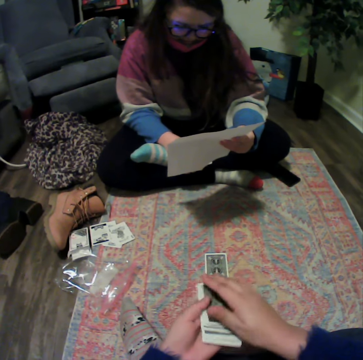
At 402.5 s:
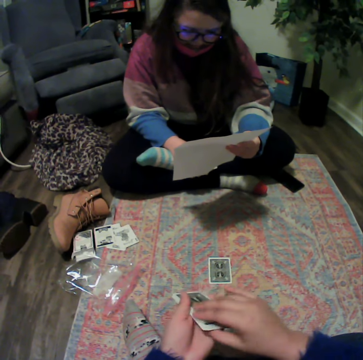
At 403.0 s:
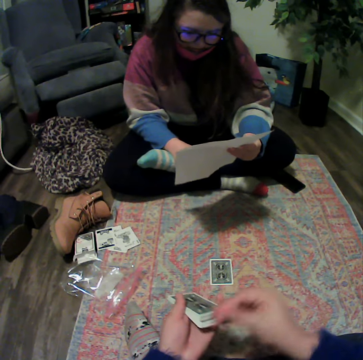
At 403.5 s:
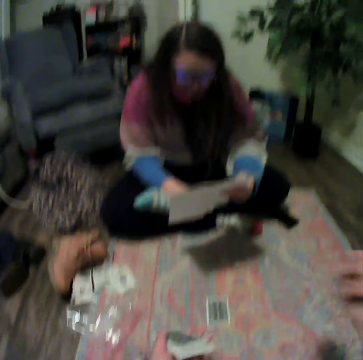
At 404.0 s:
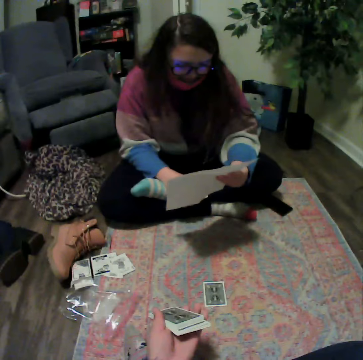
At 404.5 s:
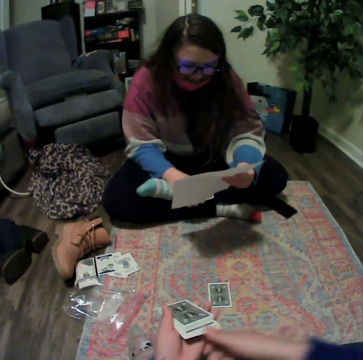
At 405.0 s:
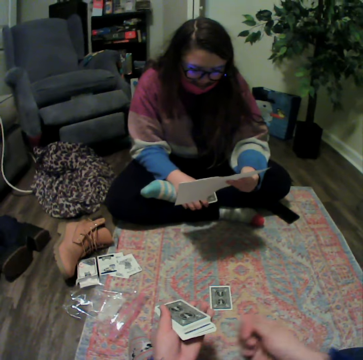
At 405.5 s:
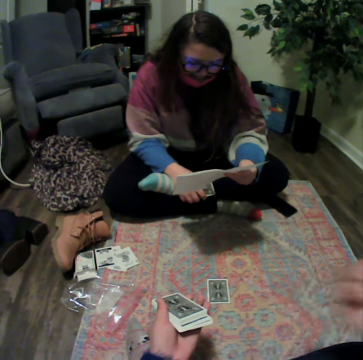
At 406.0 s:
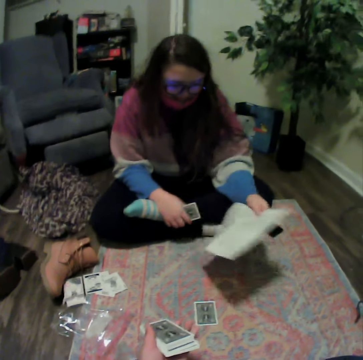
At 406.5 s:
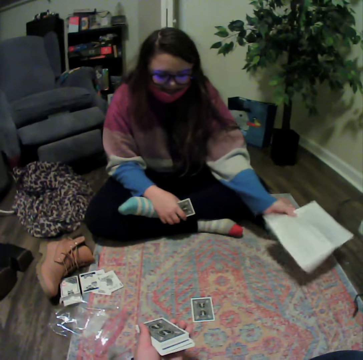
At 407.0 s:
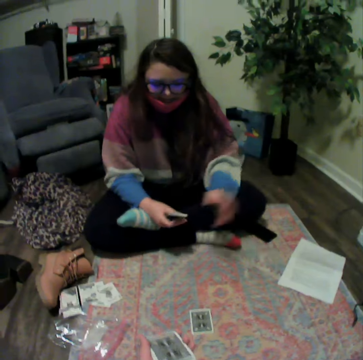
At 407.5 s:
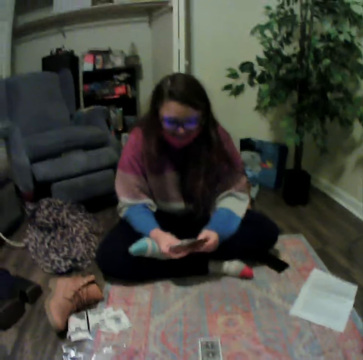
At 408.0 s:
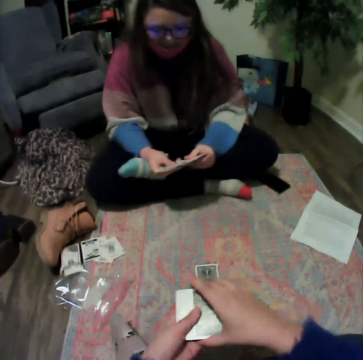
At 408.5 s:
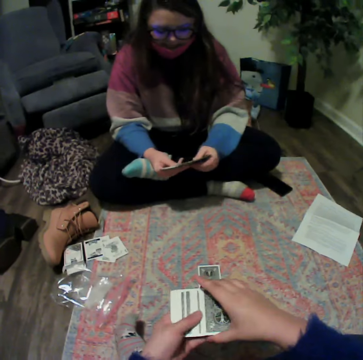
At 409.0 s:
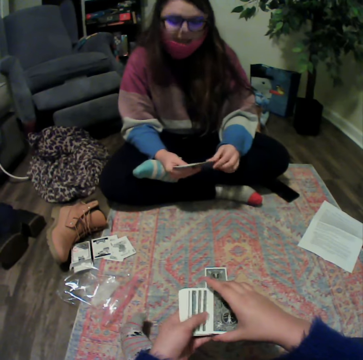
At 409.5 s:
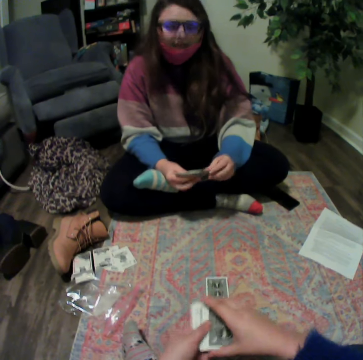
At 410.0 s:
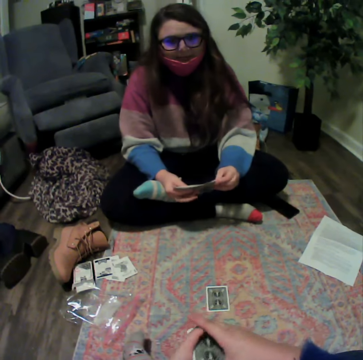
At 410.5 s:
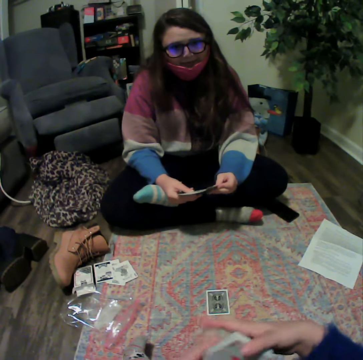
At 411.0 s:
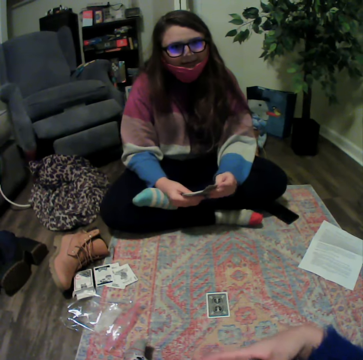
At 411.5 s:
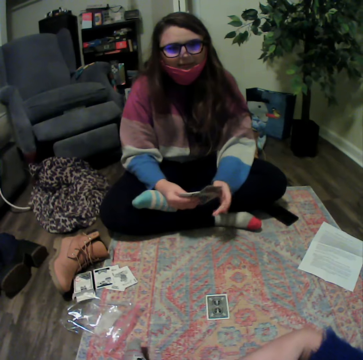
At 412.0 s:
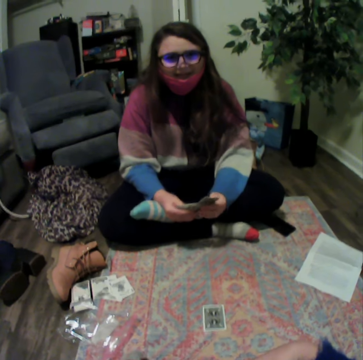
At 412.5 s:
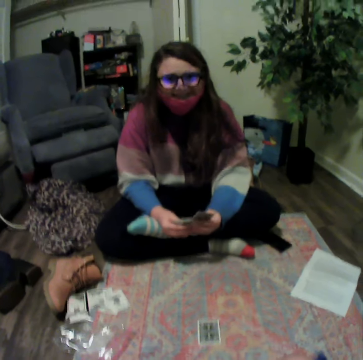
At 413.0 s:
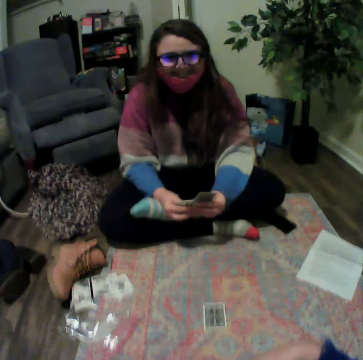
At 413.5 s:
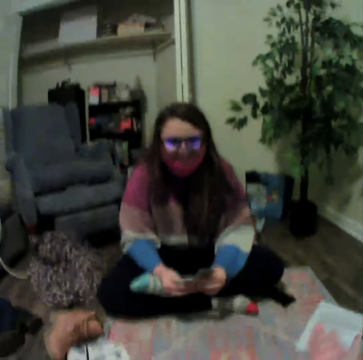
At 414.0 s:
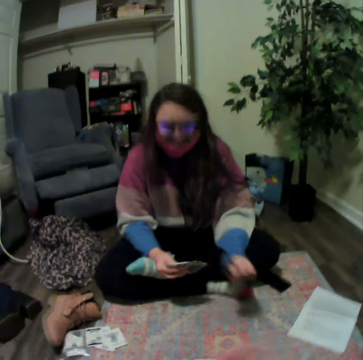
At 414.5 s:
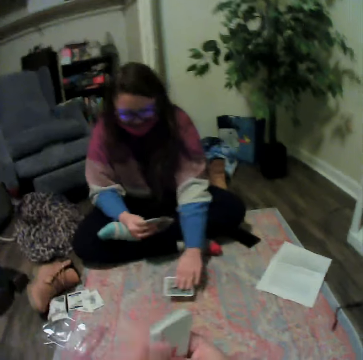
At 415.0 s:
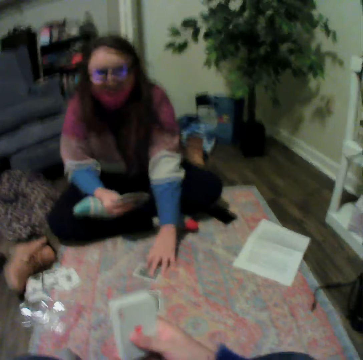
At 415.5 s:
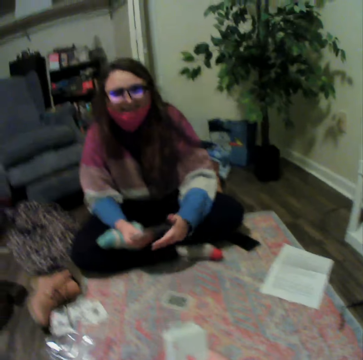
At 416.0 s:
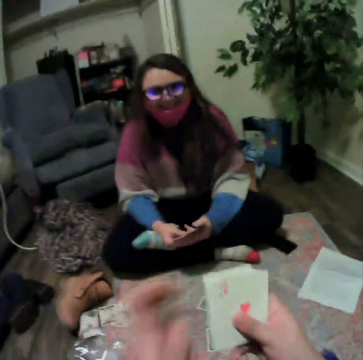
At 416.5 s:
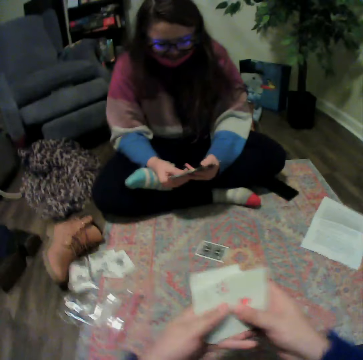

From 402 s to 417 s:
The camera wearer holds the cards. A lady places the paper on the mat and reshuffles the cards. The camera wearer reshuffles the cards. The lady reshuffles the cards. The camera wearer talks to the lady. The lady plays the poker card.

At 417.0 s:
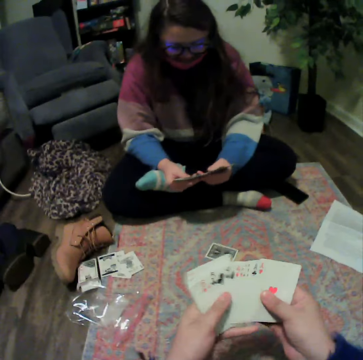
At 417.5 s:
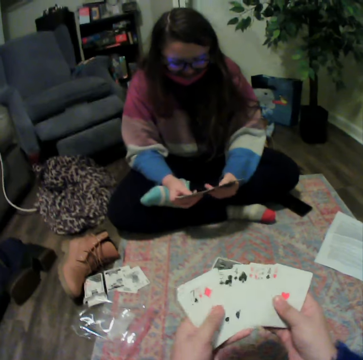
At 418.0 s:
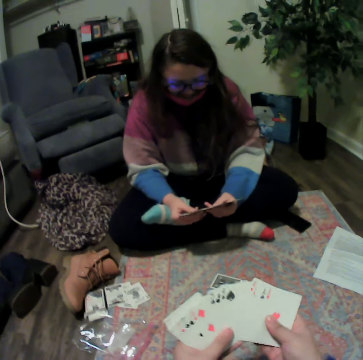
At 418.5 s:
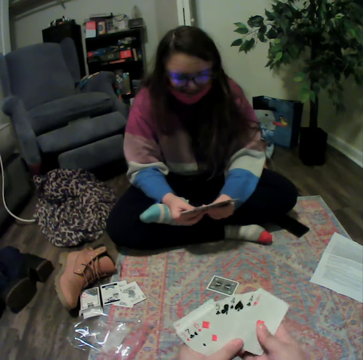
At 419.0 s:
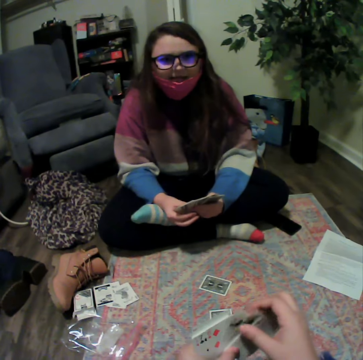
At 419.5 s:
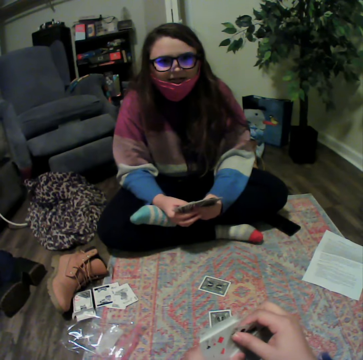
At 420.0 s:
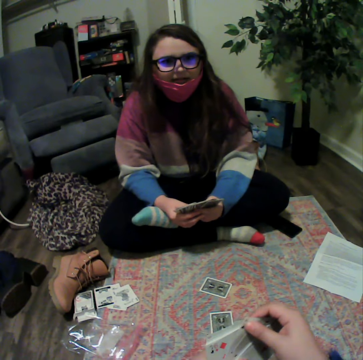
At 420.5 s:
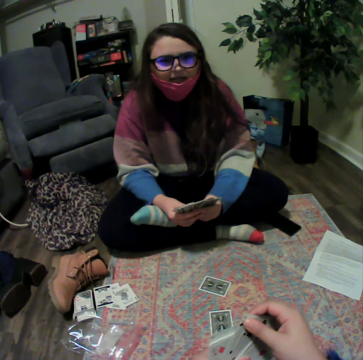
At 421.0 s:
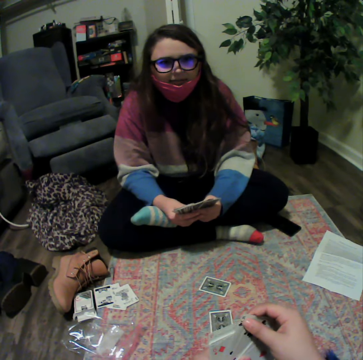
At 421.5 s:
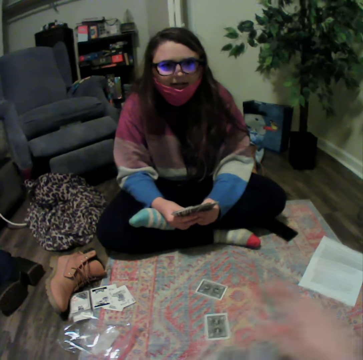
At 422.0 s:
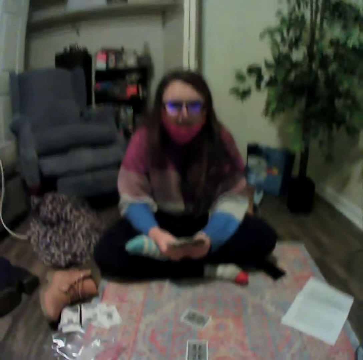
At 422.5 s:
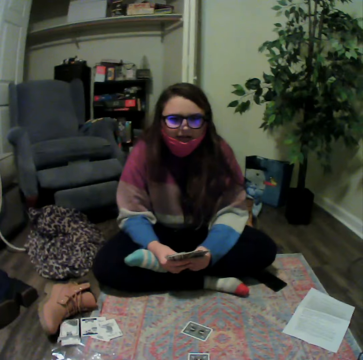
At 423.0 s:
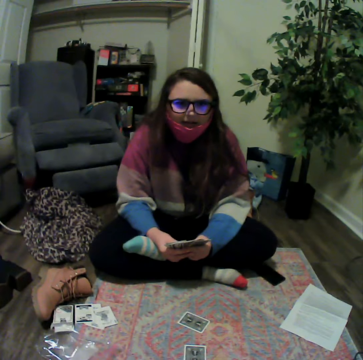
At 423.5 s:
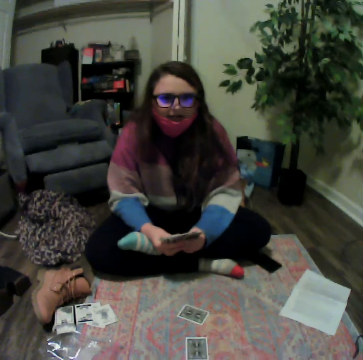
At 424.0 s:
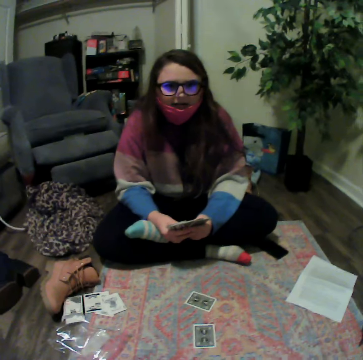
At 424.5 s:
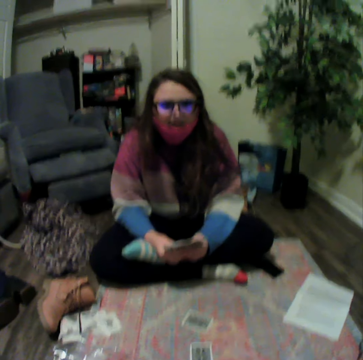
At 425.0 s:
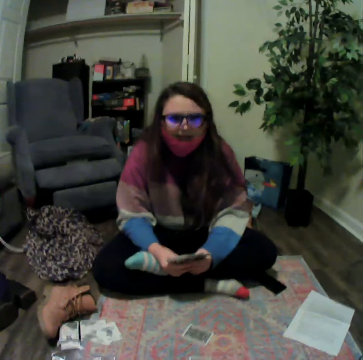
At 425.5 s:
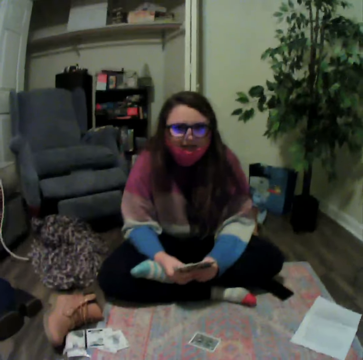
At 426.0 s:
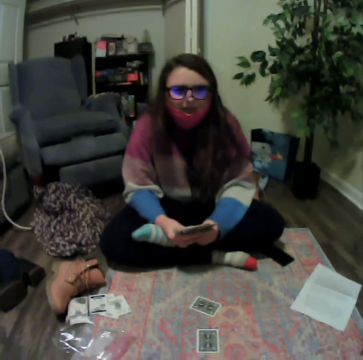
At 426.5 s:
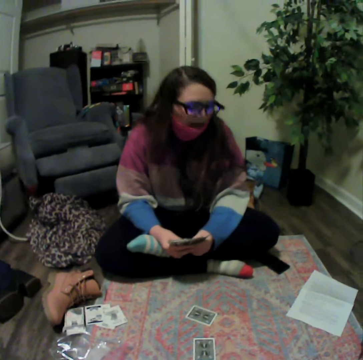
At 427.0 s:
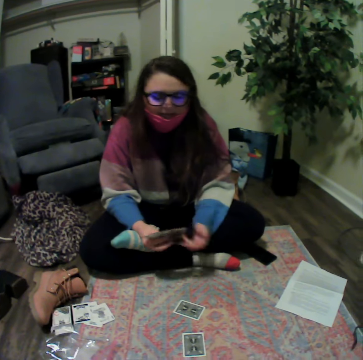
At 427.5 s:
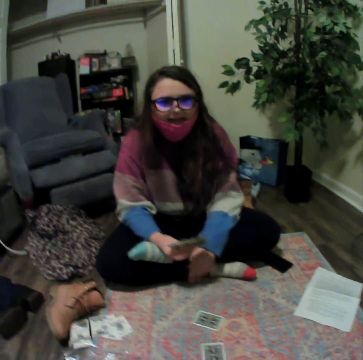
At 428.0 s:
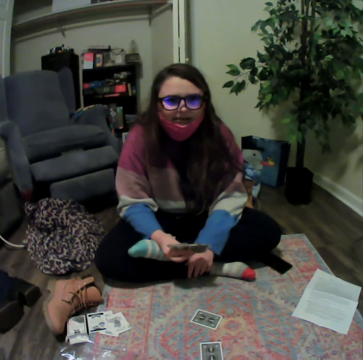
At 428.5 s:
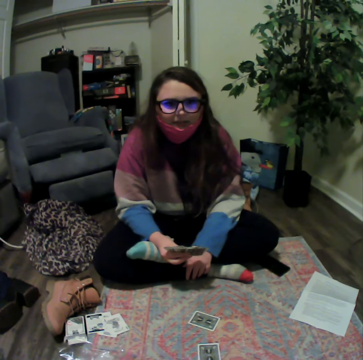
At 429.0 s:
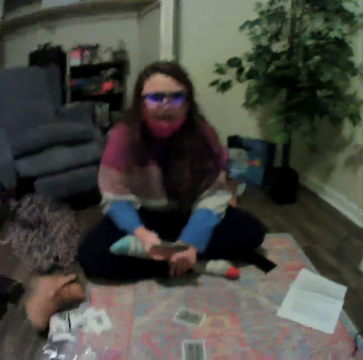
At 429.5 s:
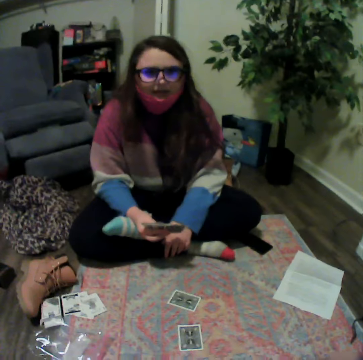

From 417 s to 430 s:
The camera wearer reshuffles the cards. A lady talks with the camera wearer. The camera wearer talks with the lady.

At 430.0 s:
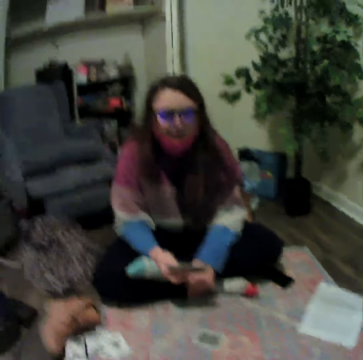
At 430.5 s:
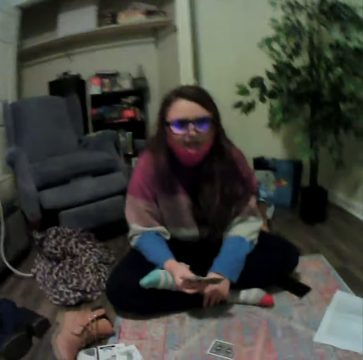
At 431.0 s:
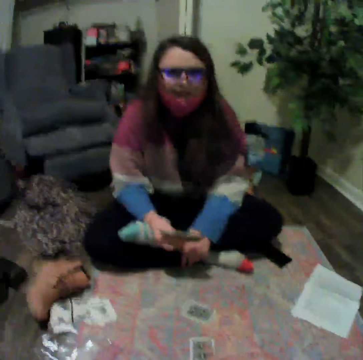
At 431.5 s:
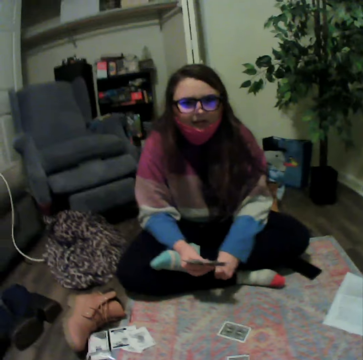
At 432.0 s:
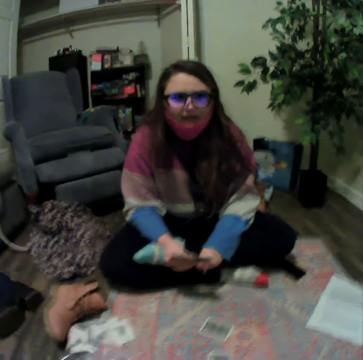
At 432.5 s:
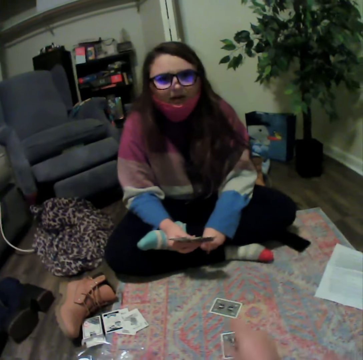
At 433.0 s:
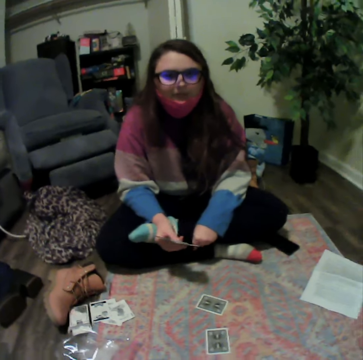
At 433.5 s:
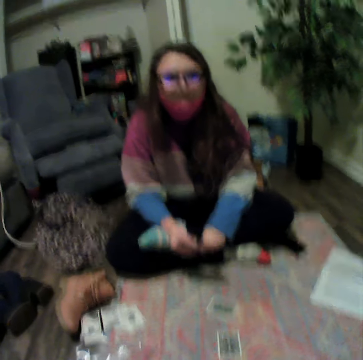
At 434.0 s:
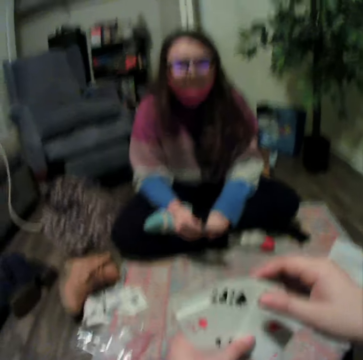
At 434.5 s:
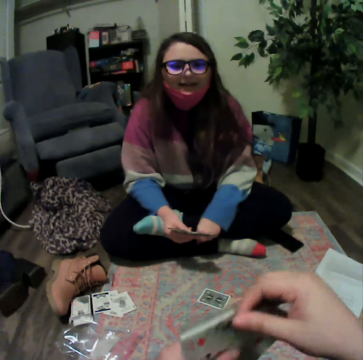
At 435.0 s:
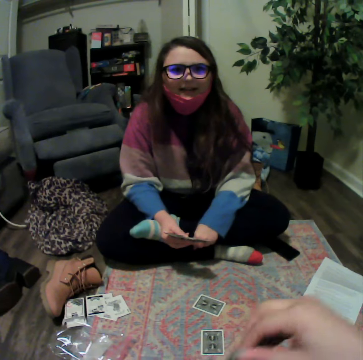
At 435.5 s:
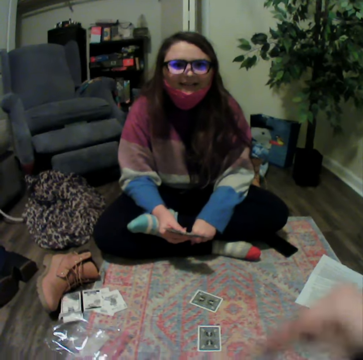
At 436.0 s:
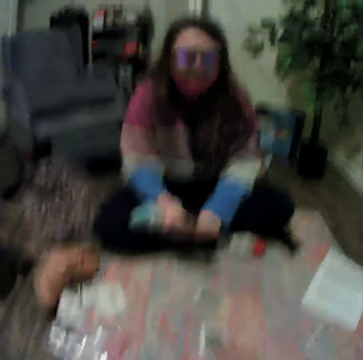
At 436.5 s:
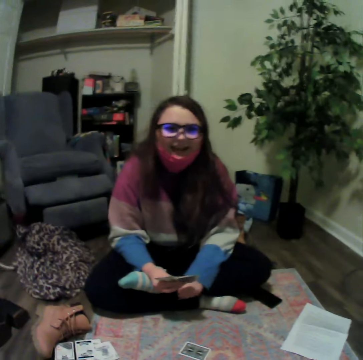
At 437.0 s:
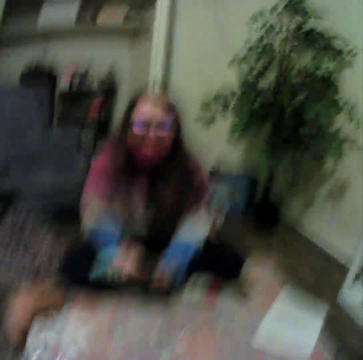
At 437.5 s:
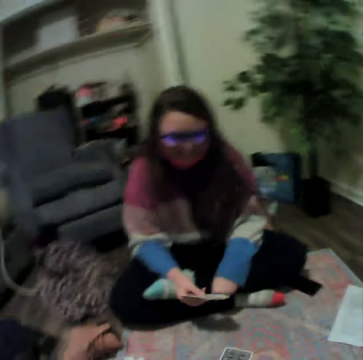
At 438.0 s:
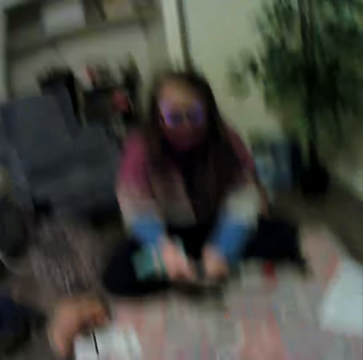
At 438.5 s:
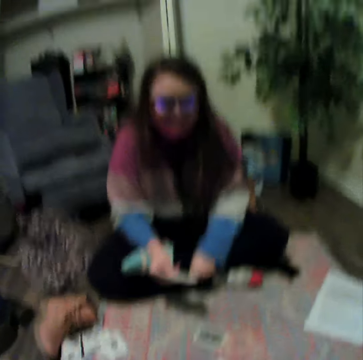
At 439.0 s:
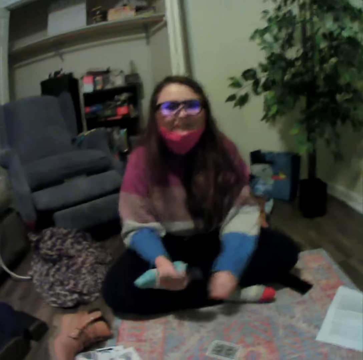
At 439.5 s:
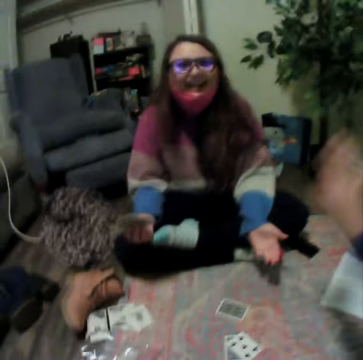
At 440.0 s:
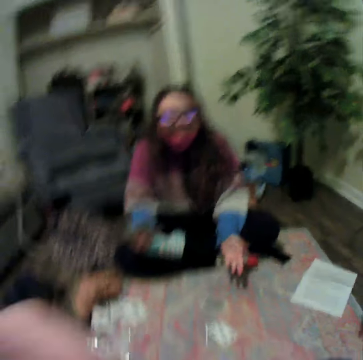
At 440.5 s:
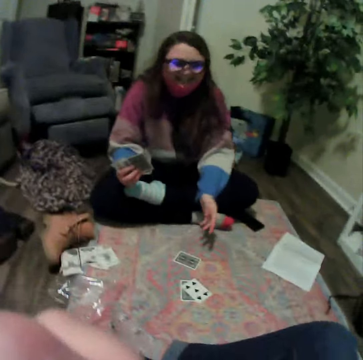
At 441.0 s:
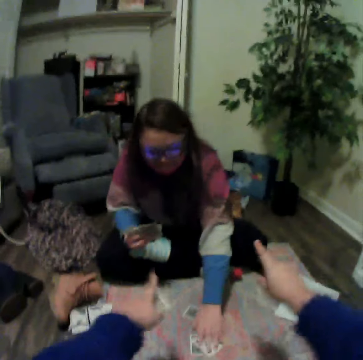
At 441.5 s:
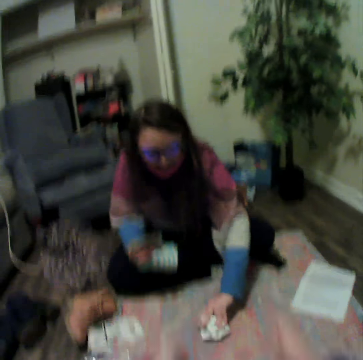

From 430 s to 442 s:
The camera wearer plays the poker card. A lady talks with the camera wearer.
